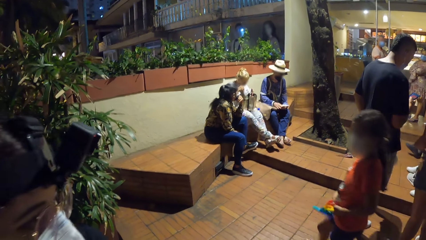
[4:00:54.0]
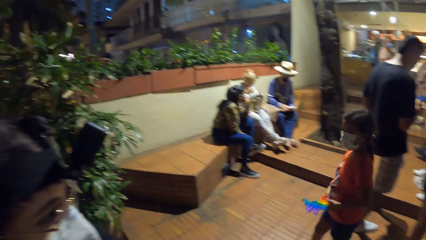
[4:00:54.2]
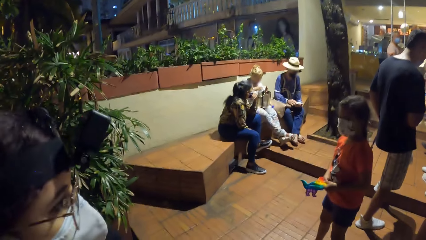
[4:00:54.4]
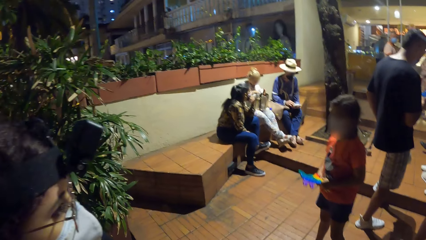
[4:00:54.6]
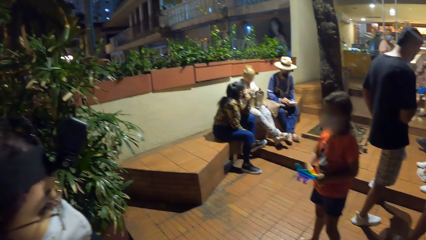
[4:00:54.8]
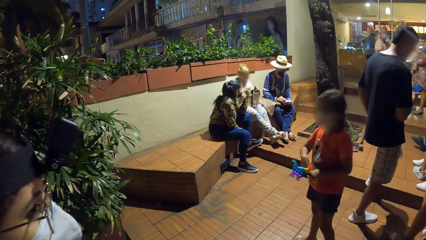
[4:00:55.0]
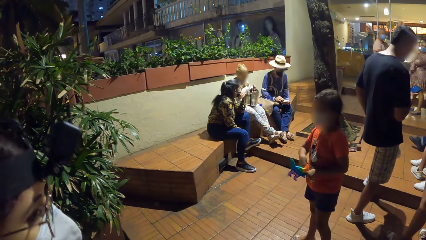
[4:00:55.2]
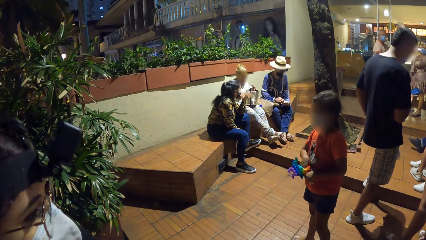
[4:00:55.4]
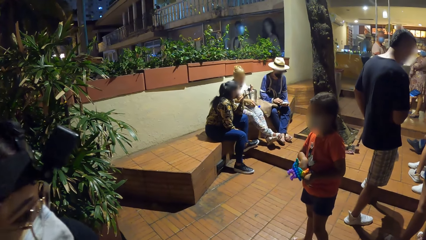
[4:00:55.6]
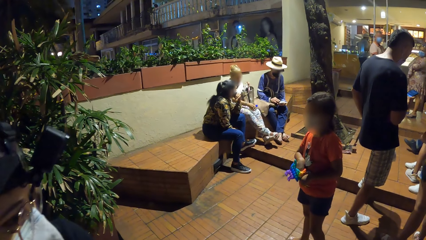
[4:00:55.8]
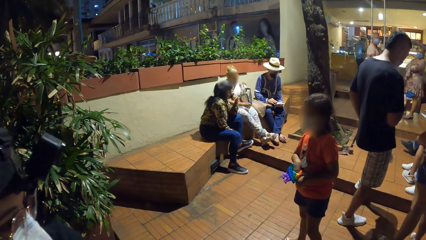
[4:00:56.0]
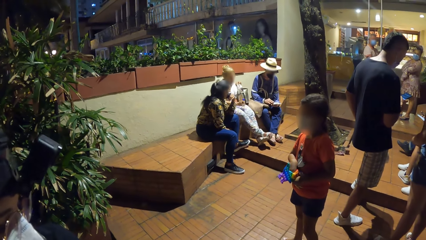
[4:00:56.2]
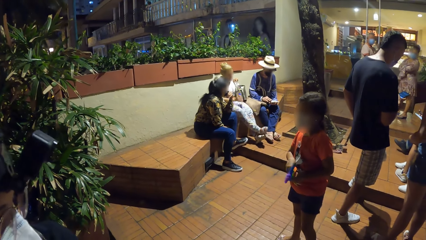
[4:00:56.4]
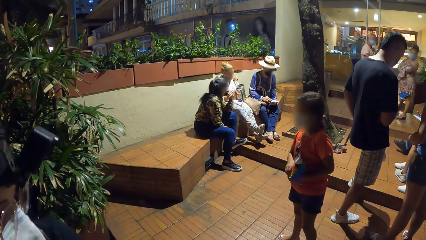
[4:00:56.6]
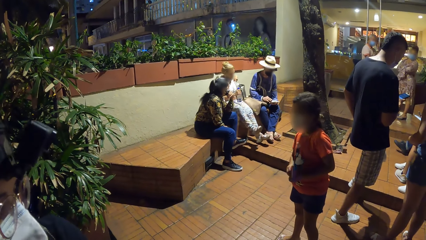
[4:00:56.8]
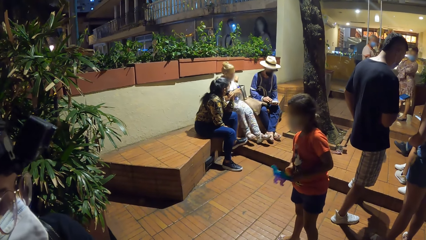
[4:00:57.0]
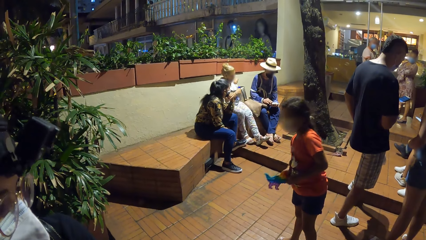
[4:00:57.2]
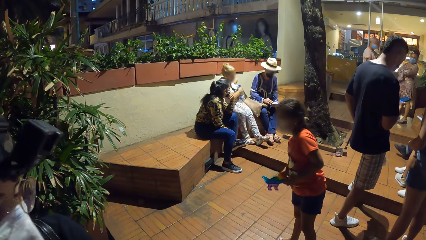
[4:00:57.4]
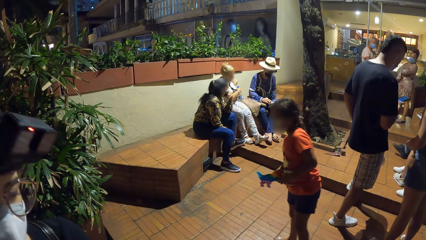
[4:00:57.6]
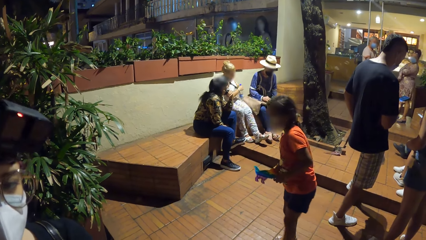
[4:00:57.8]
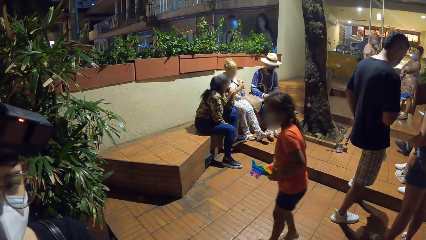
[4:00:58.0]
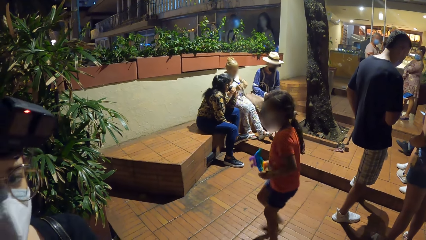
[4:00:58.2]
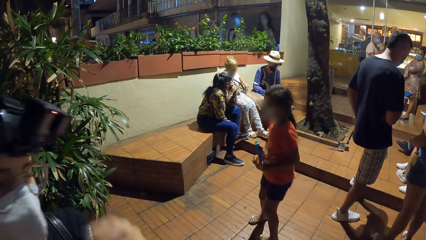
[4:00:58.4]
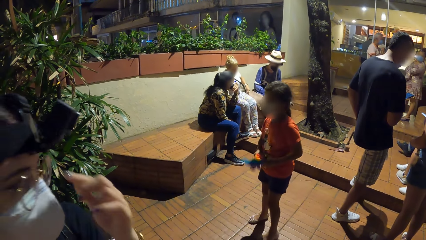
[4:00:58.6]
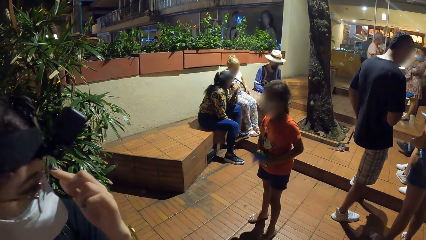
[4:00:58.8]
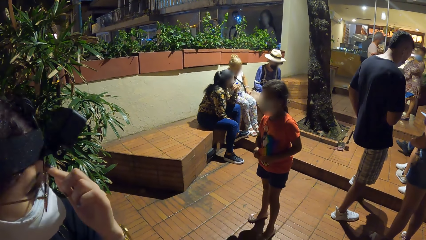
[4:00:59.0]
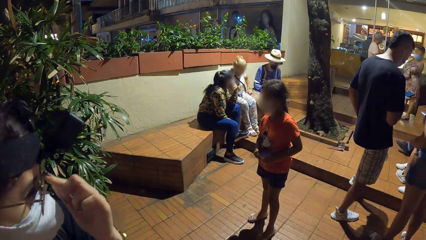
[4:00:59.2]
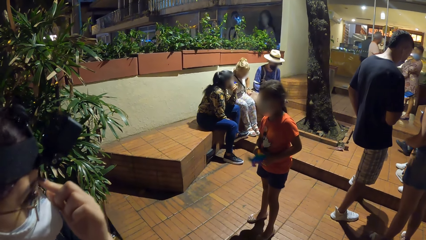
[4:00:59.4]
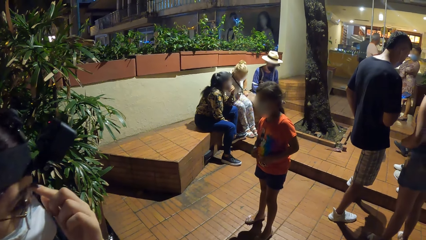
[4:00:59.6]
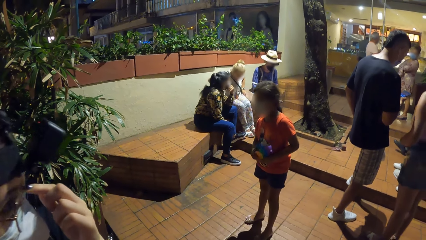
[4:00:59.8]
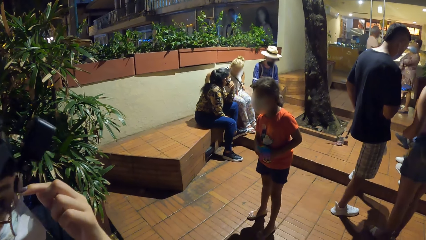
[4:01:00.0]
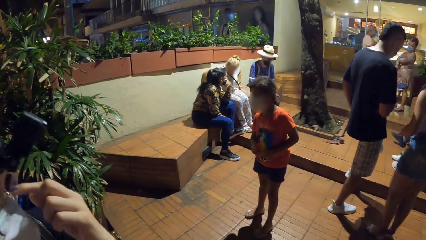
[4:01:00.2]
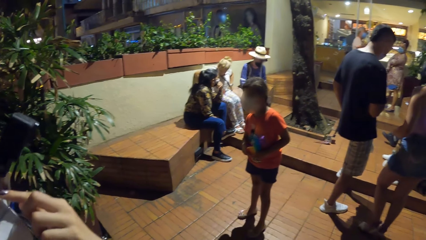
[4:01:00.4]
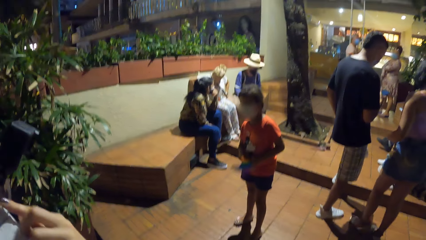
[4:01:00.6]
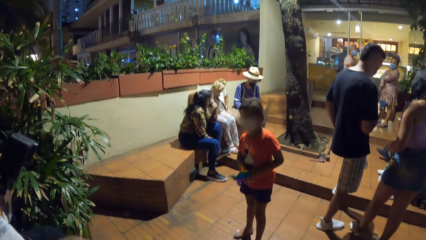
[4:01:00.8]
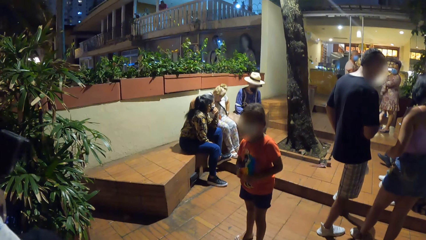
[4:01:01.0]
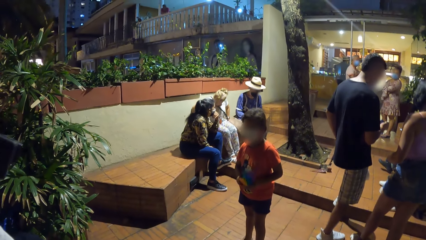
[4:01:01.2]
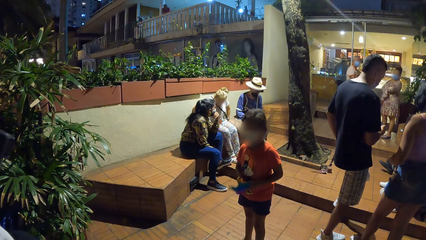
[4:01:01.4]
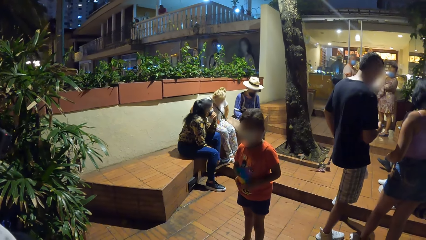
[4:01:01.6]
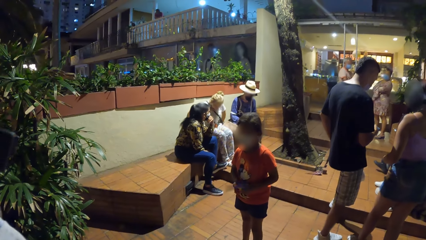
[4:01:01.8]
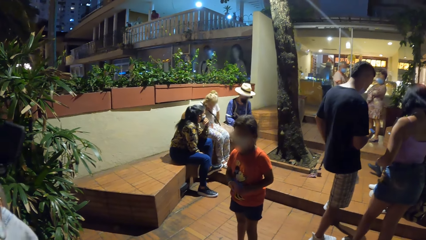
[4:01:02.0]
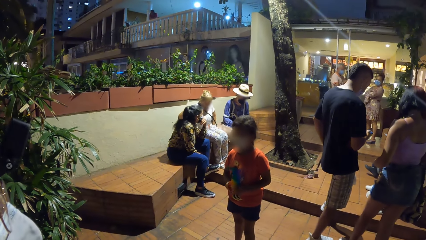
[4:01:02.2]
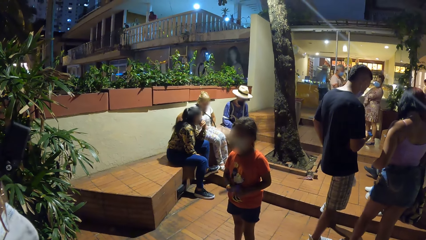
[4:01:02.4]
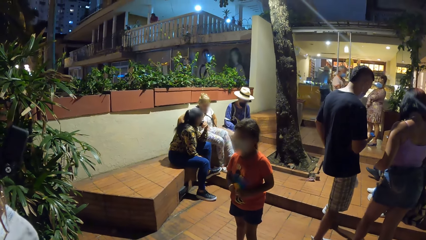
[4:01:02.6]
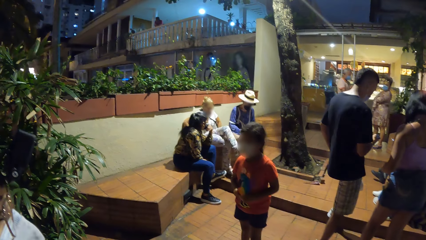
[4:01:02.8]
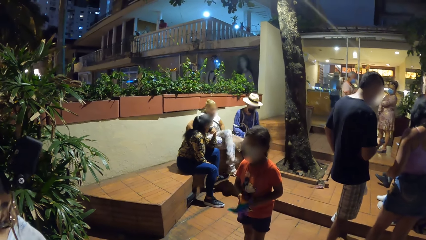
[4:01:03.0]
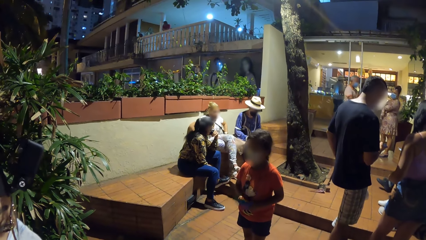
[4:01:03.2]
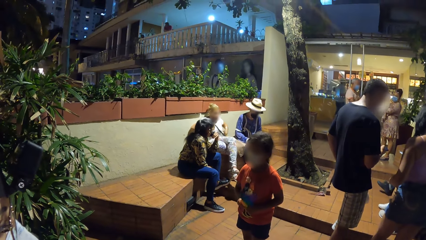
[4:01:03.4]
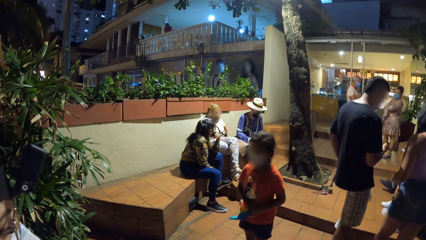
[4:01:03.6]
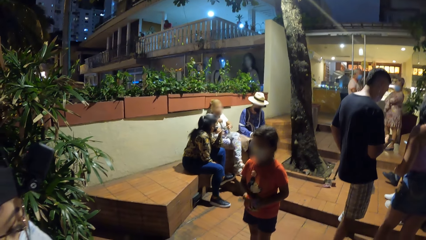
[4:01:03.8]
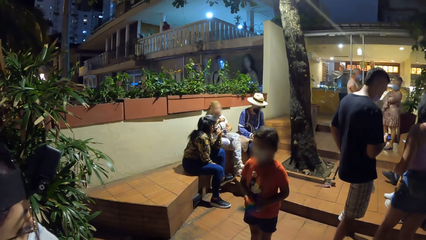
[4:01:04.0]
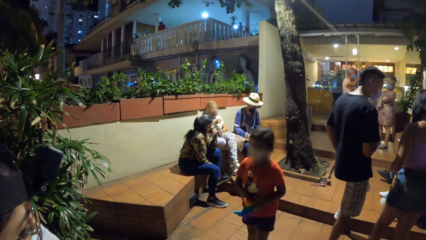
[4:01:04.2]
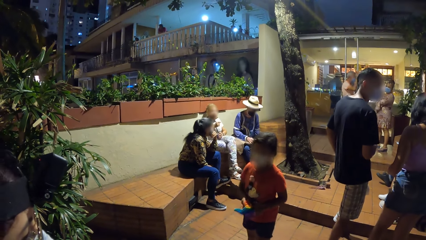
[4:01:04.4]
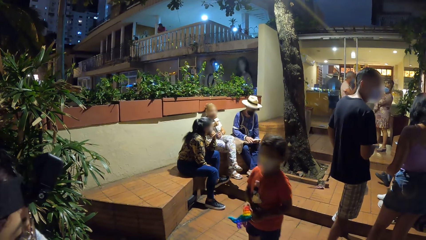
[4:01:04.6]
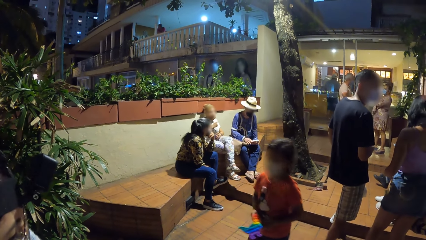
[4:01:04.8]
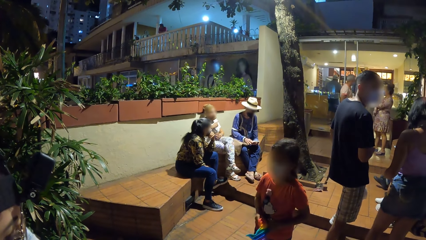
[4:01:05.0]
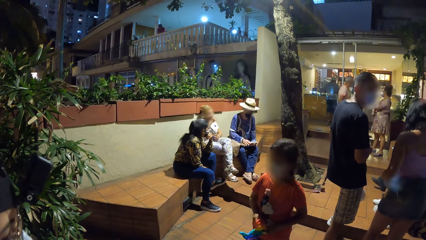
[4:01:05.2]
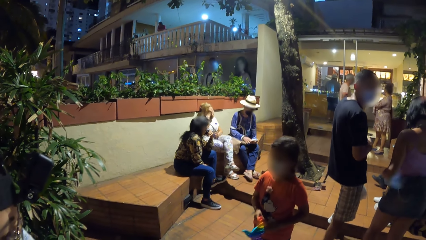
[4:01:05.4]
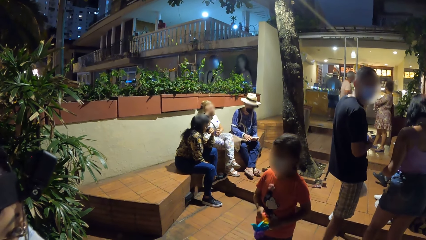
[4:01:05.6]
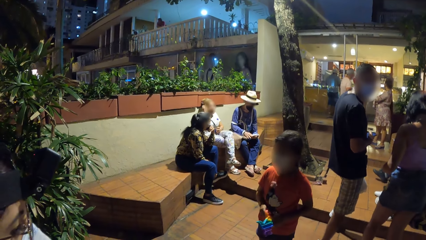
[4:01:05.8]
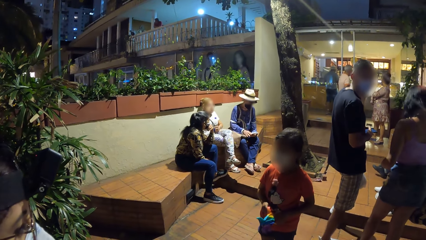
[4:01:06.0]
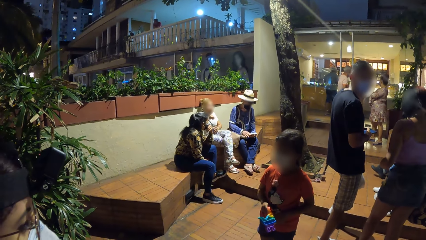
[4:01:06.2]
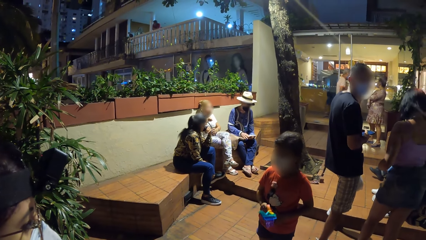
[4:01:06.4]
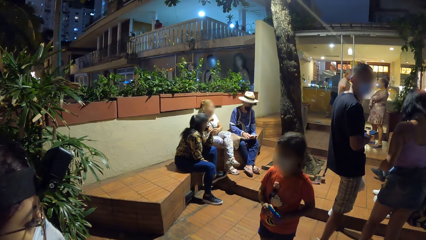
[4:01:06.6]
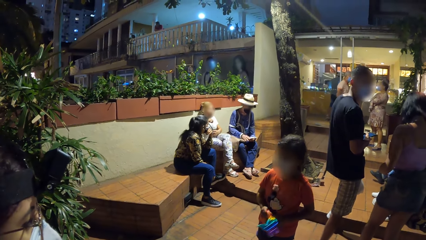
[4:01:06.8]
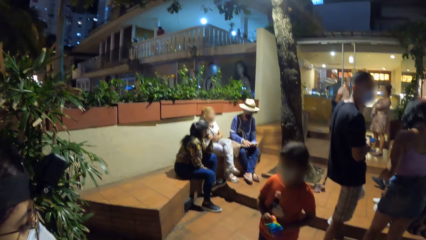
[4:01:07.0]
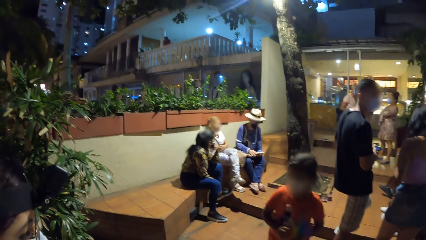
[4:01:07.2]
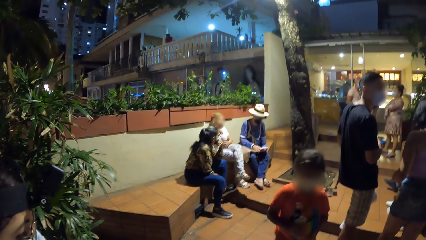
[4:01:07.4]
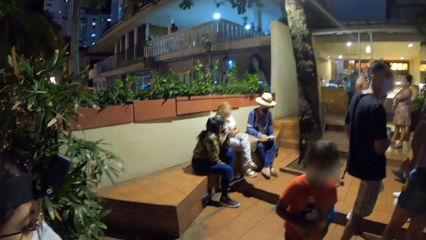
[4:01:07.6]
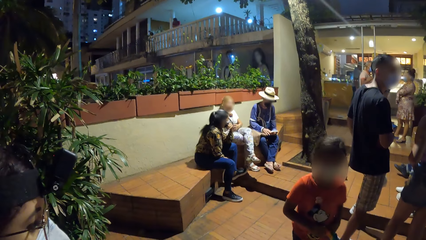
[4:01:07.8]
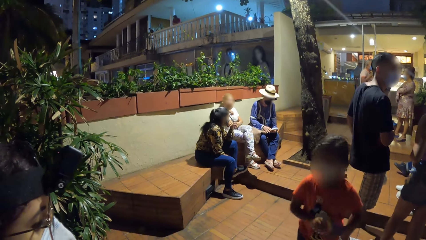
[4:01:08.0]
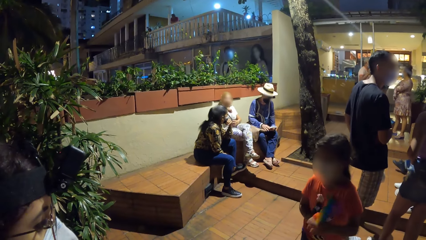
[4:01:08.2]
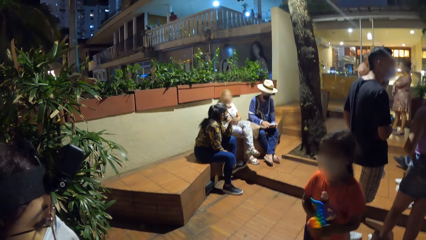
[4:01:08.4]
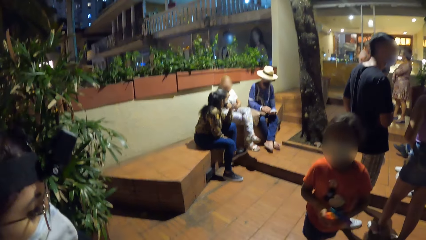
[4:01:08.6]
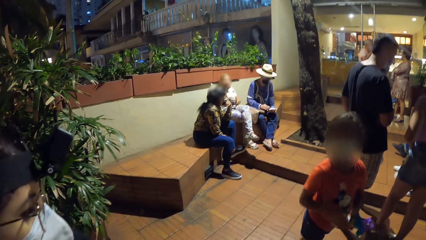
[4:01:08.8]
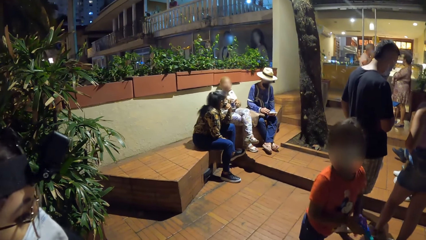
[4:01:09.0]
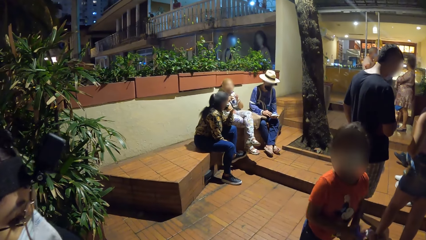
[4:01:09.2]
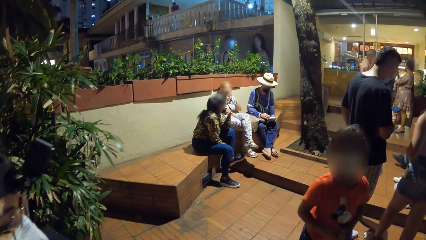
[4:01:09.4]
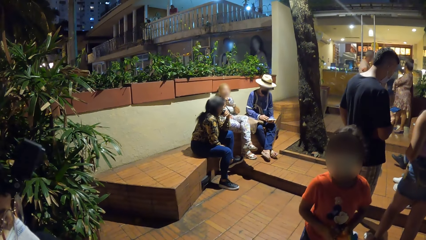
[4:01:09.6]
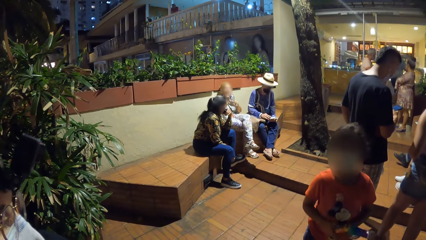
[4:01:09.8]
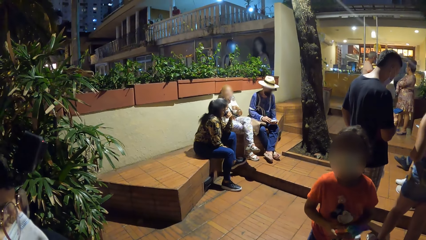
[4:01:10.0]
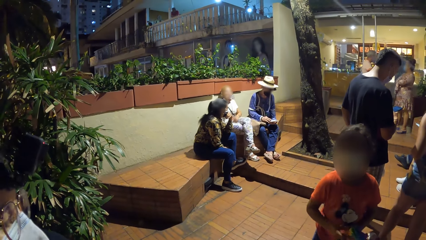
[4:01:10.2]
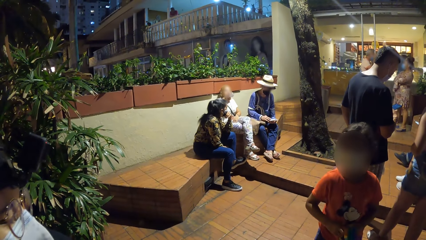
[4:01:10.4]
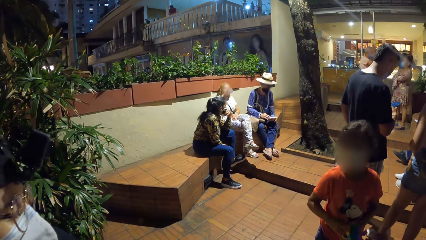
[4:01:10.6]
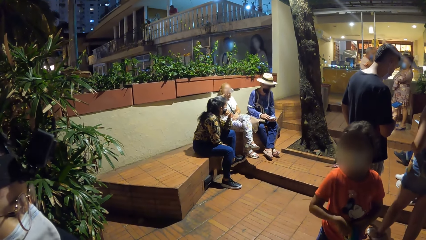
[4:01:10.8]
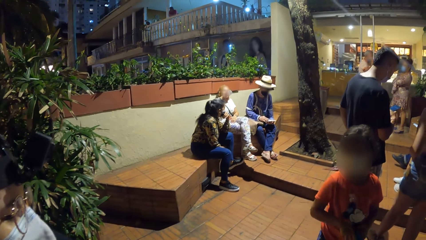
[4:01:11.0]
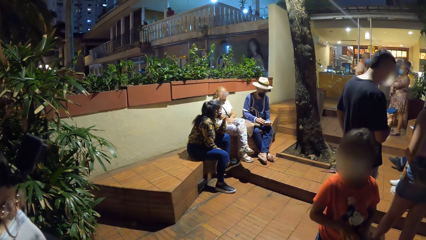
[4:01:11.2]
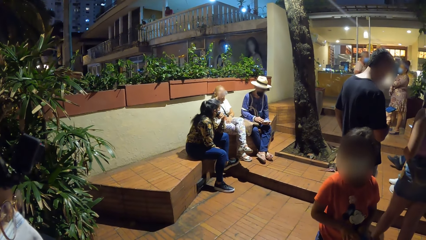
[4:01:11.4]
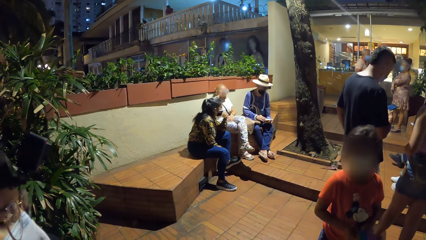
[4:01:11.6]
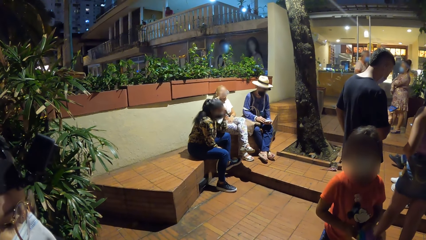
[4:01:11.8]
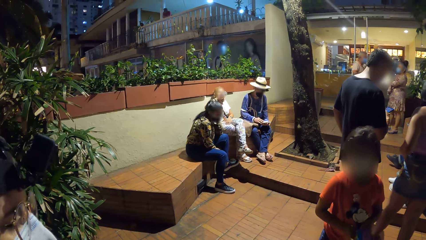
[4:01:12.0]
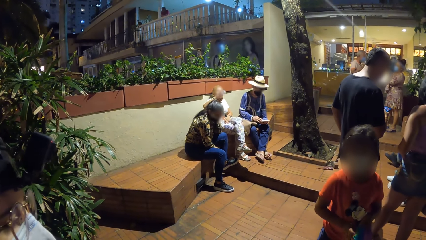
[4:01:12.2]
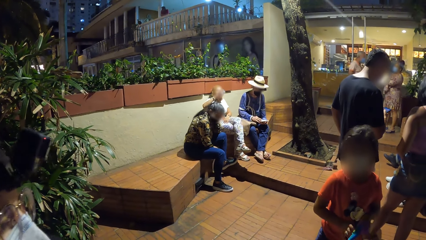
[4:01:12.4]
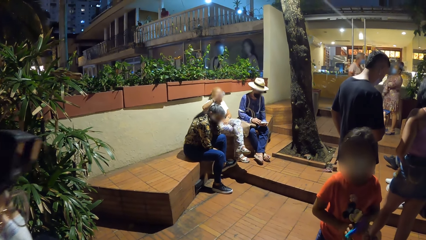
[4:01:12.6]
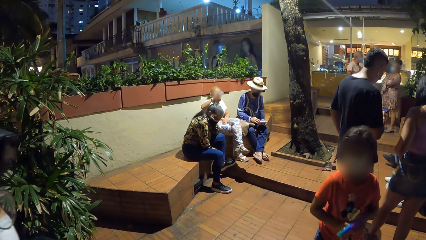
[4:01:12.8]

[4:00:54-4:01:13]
The woman moves the bag on her lap with her left hand. She picks up a bottle of water from her legs with her right hand. She moves the bag on her lap with both hands. Another woman looks at the camera wearer. She adjusts a pair of glasses on her face with her left hand. She touches the spectacles. The camera wearer looks around. The first woman crosses her leg. She adjusts her hair with her right hand. She opens the bottle in her left hand with her right hand. She drinks water from the bottle in her hands. She places her left hand on her lap.
